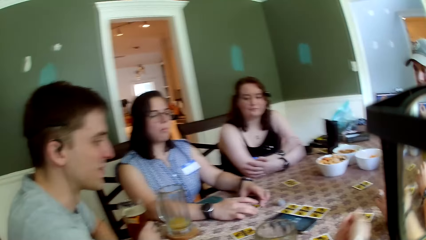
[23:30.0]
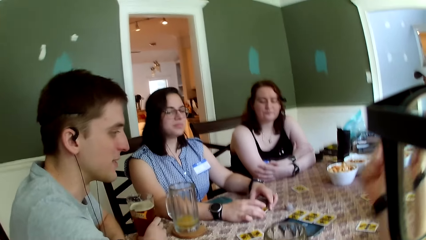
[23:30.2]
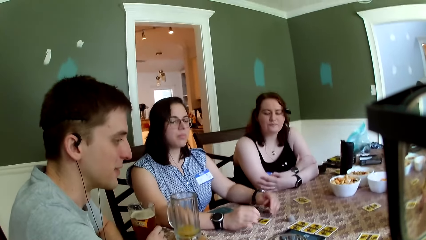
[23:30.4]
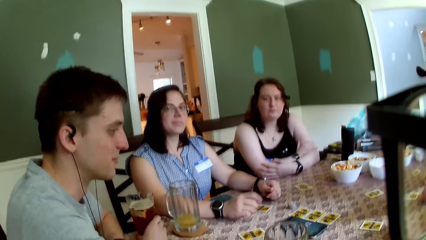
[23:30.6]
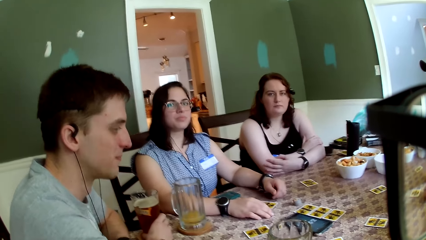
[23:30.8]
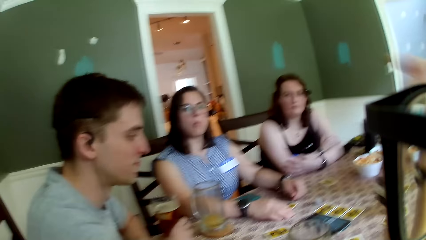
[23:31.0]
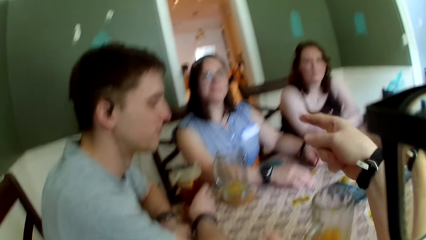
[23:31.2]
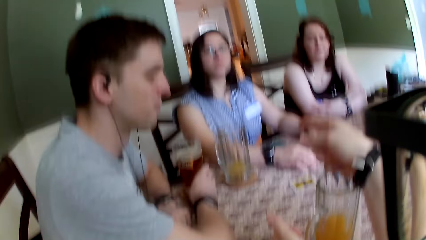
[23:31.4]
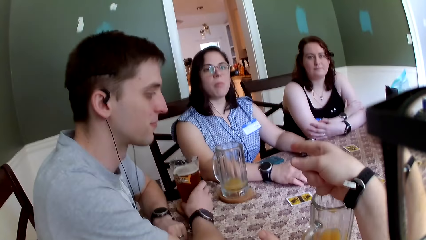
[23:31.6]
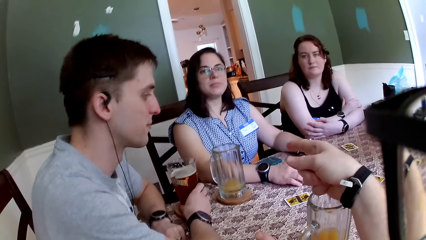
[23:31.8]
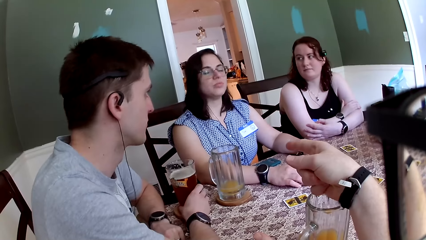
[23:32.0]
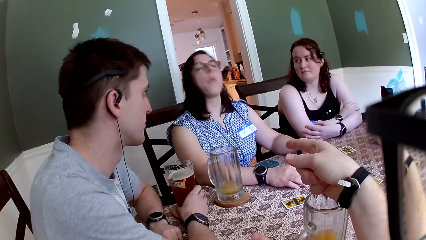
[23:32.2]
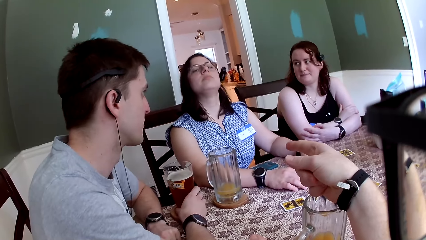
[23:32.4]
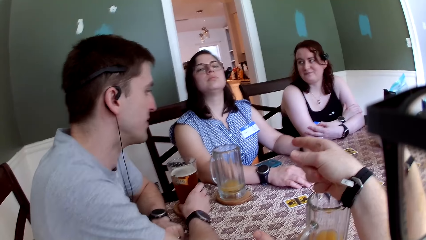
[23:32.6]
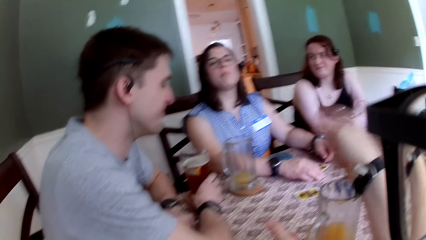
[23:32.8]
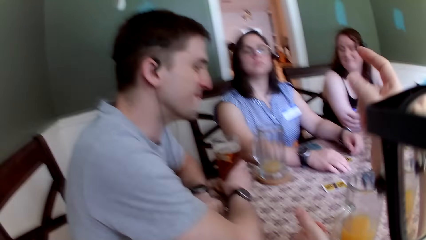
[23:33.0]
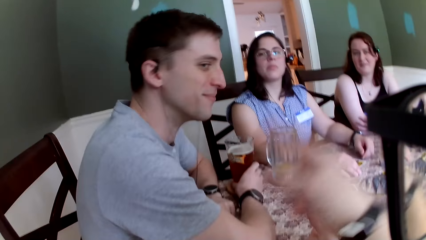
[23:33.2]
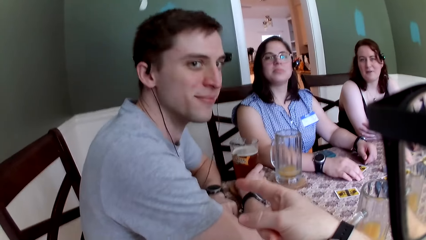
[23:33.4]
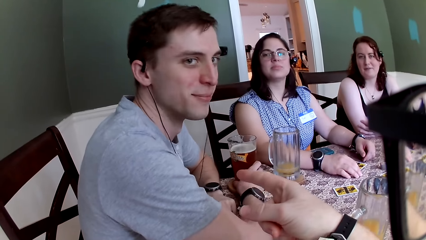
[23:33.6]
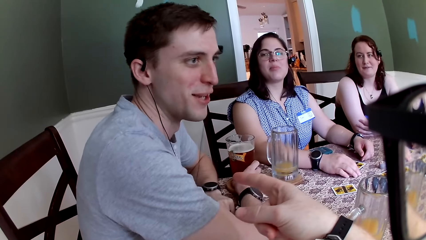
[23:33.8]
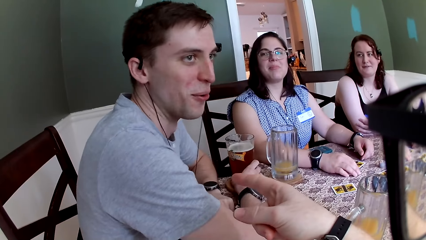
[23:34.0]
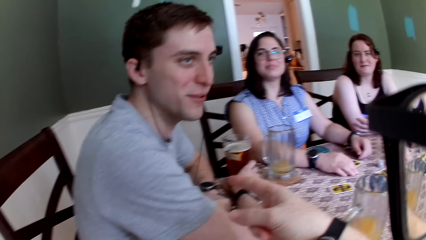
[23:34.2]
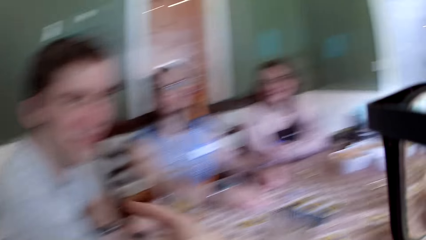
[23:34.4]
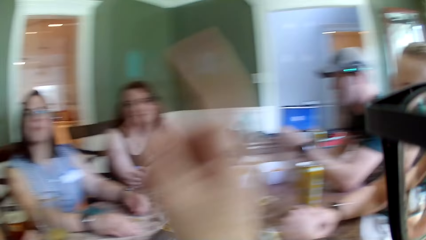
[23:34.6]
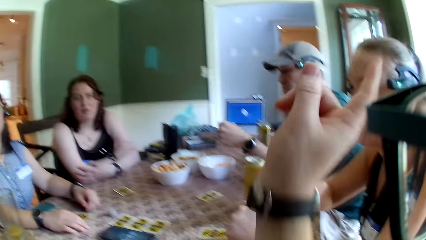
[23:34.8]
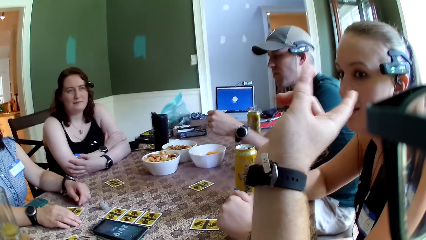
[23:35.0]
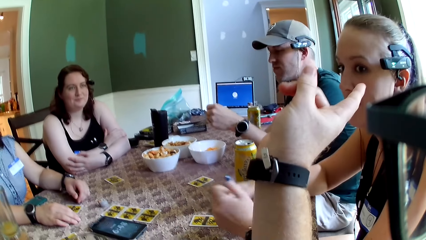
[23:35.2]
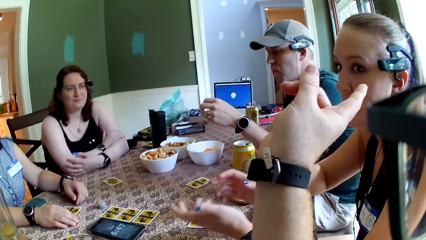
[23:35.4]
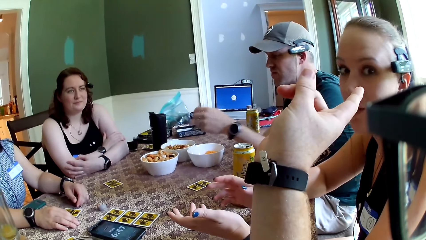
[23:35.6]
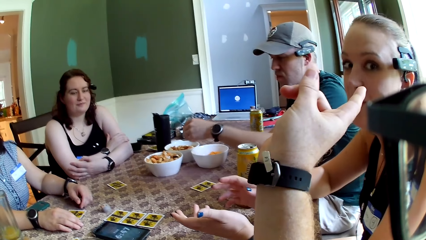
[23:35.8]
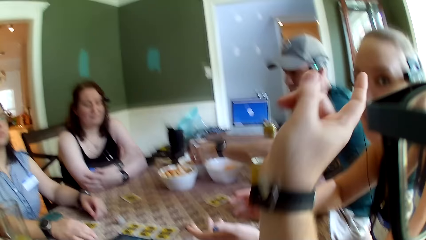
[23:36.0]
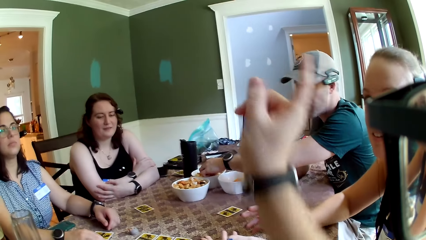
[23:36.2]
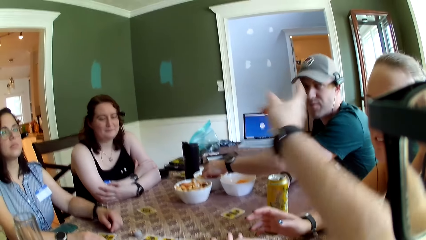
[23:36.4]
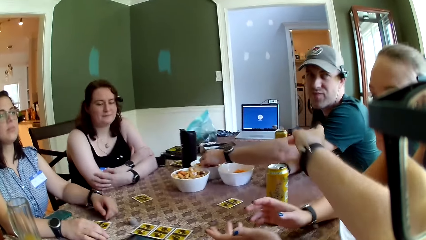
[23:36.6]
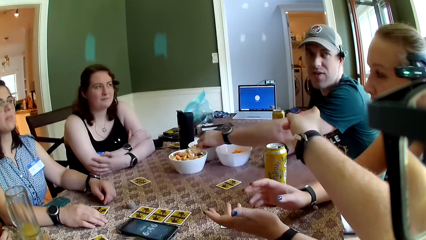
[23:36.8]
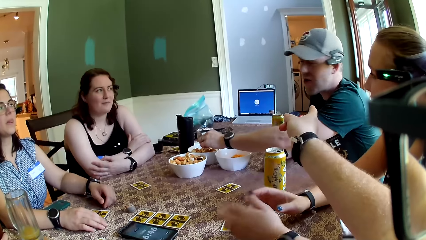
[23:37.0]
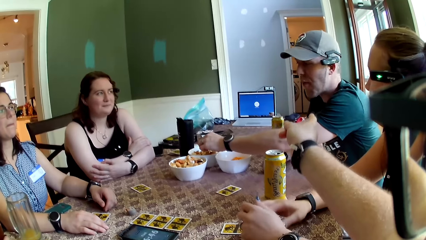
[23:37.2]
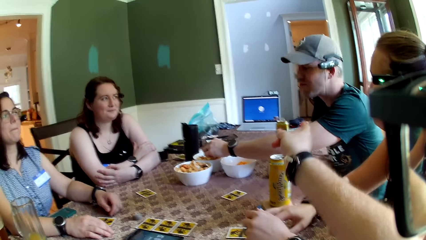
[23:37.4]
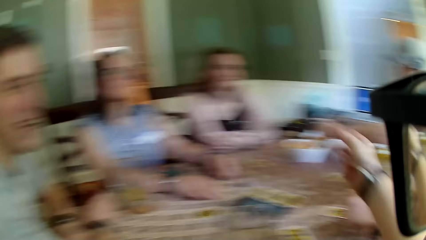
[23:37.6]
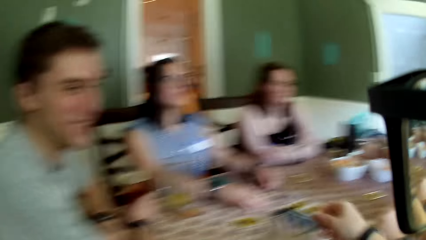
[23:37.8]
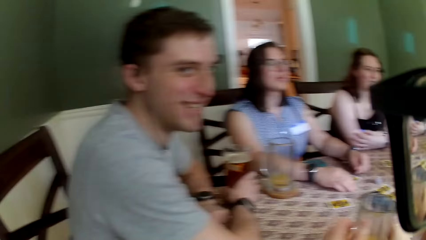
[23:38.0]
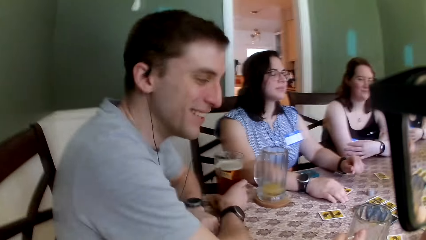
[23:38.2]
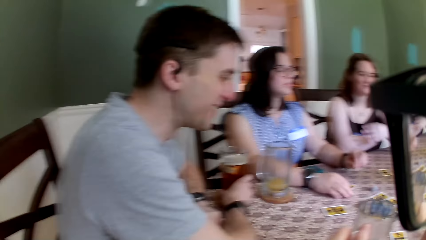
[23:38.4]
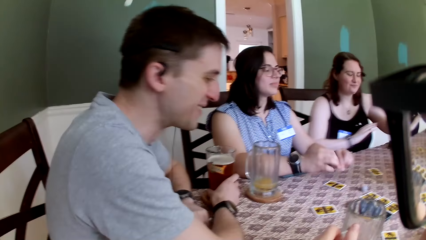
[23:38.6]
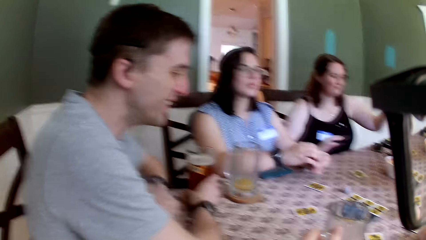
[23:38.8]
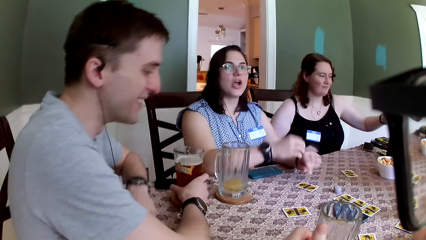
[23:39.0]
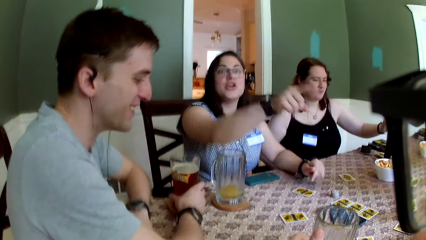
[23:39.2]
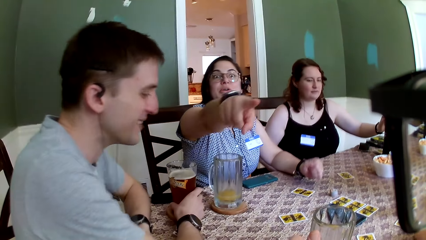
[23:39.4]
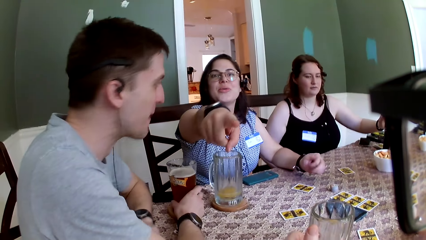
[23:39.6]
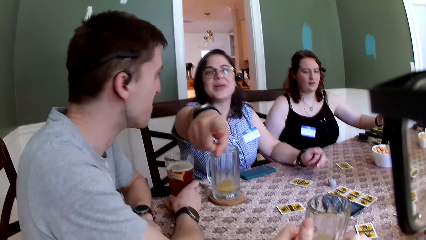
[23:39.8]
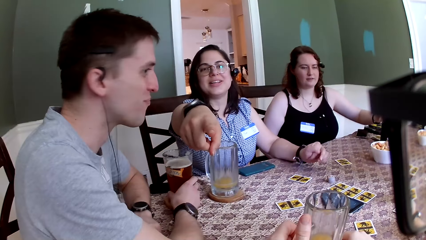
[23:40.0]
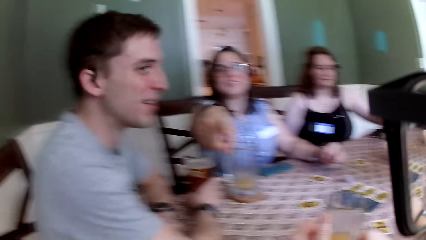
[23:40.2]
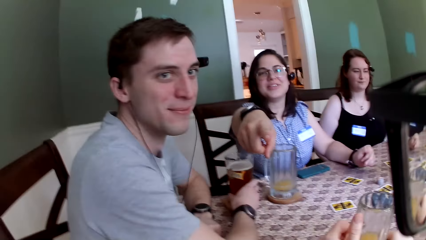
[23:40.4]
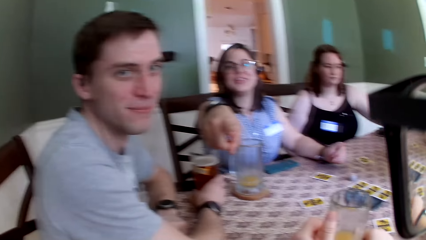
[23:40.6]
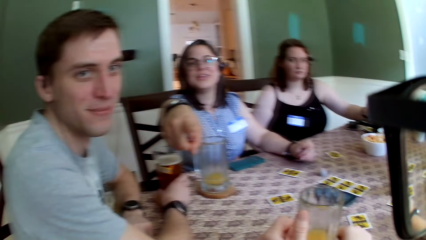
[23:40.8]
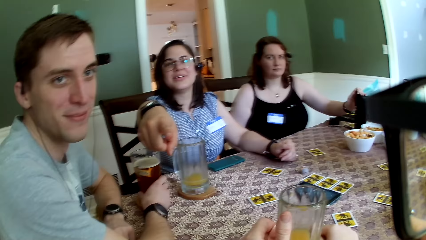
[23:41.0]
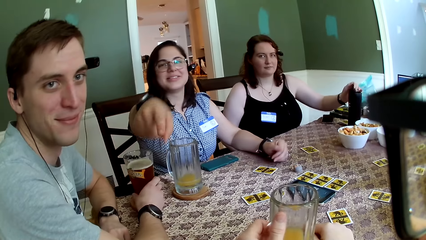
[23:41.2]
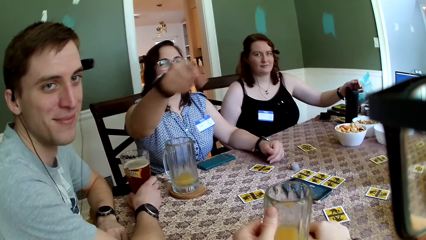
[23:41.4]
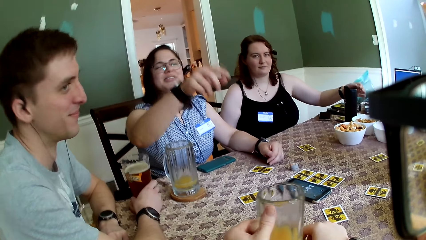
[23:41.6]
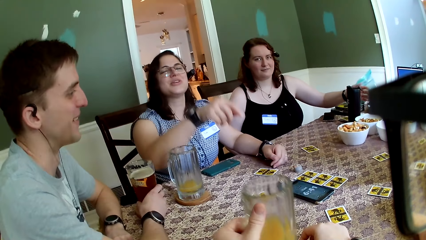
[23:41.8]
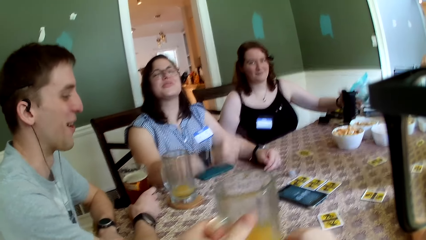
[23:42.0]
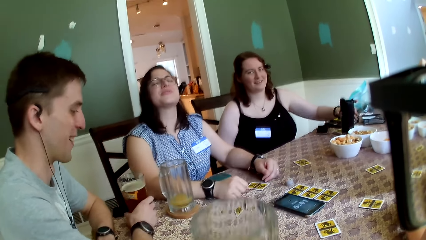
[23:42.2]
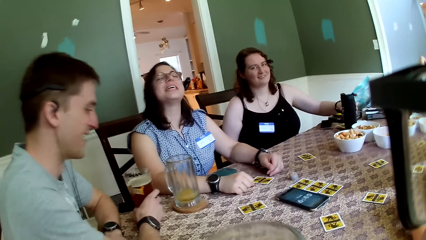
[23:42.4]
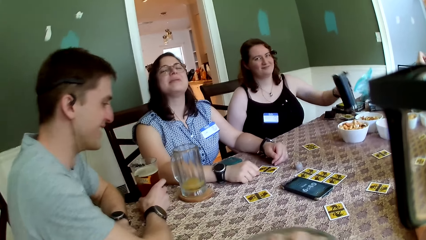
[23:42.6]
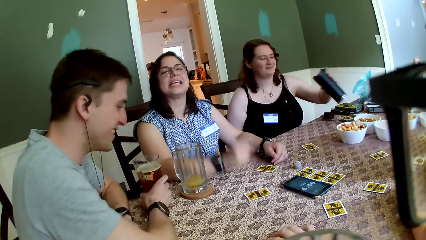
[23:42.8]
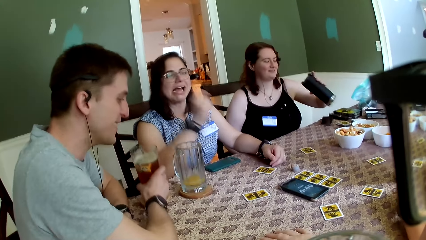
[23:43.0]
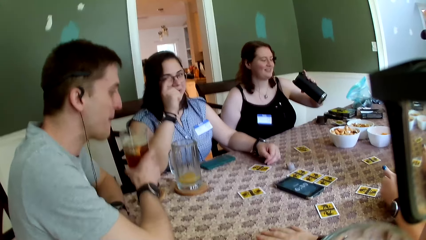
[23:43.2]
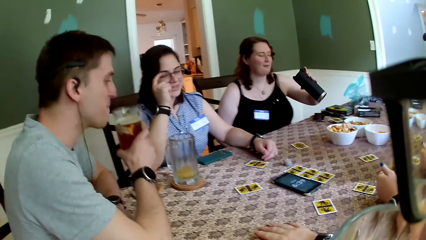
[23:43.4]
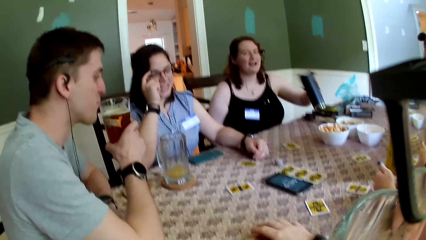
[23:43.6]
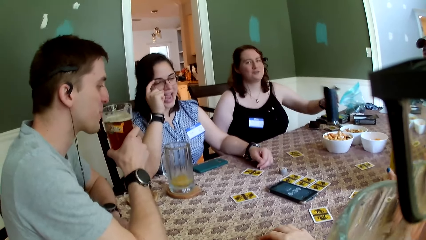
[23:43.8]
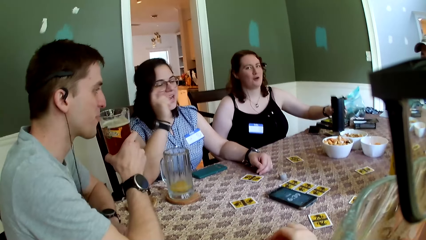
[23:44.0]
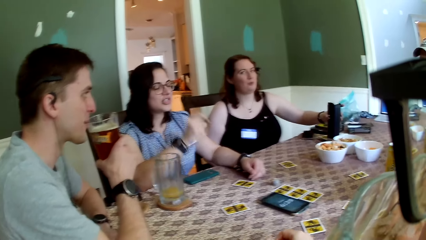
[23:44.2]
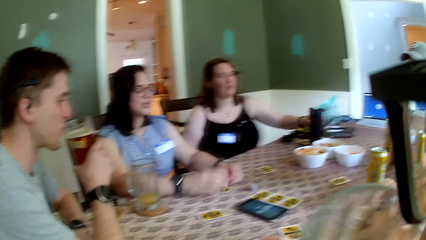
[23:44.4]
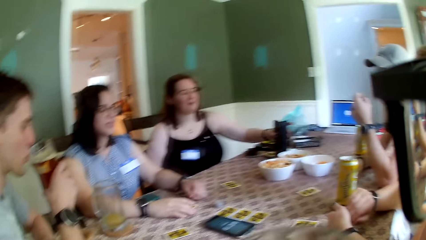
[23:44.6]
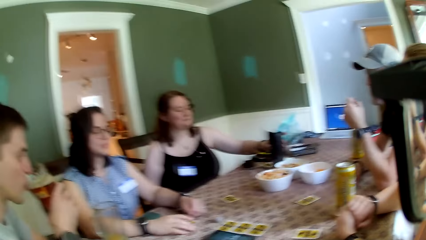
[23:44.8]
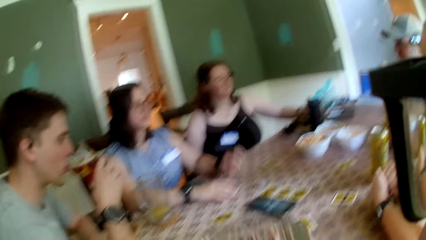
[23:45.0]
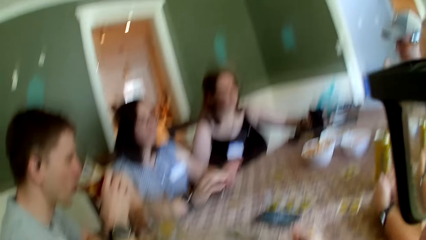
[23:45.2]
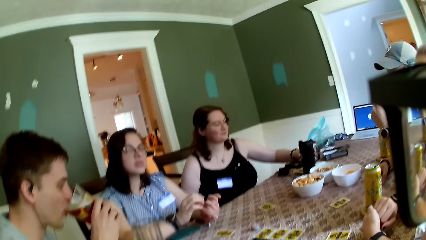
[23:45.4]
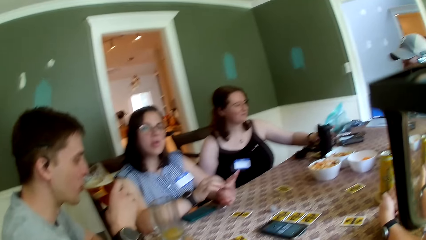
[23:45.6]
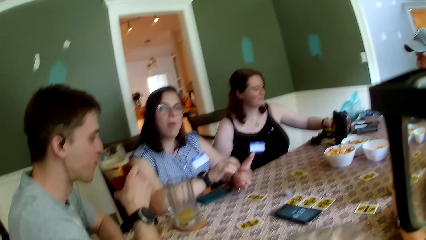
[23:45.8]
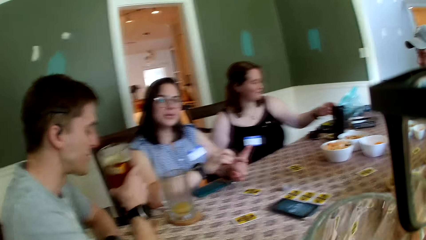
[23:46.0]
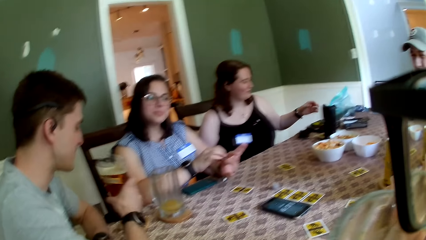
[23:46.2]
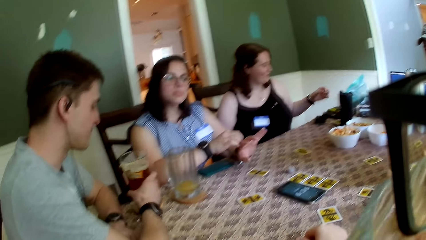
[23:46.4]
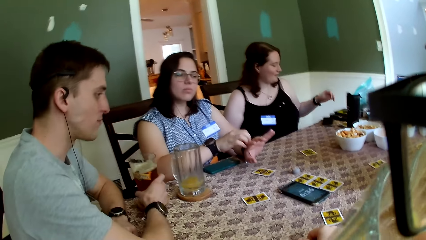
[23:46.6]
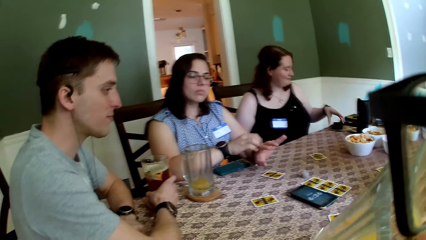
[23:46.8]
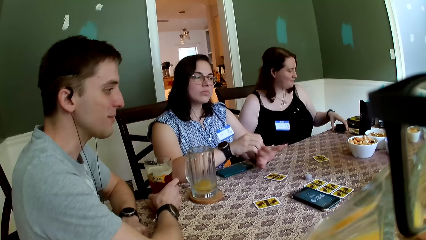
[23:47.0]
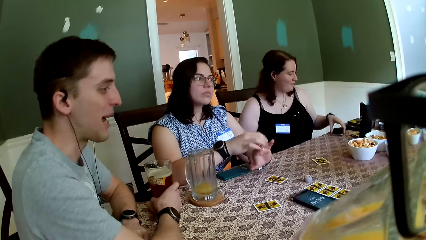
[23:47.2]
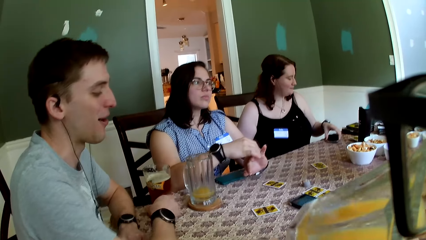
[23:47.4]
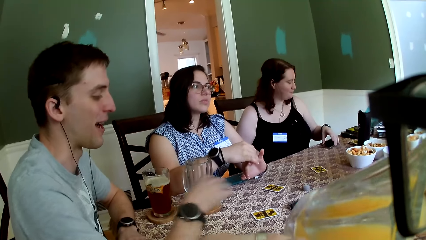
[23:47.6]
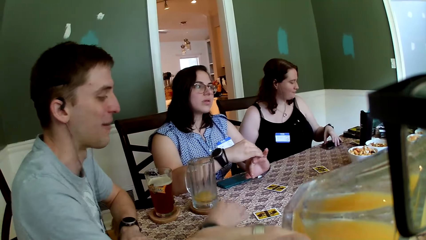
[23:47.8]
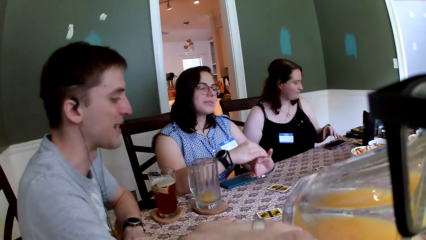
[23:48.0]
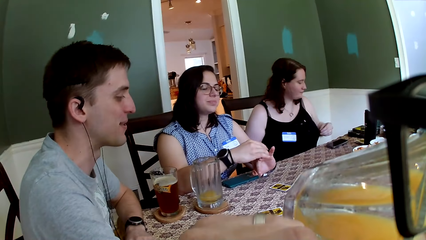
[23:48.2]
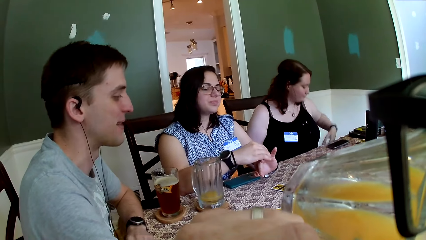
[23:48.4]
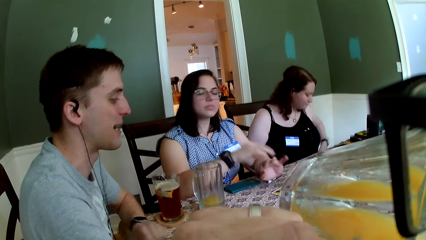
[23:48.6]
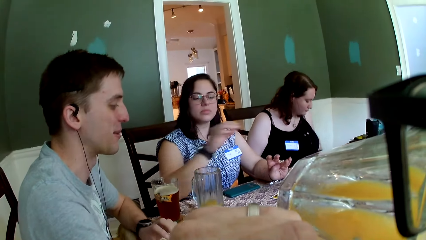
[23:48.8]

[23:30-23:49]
A man interacts with a person. The camera wearer converses with a woman. He points at the woman. He converses with the man. He points at the man. He converses with another woman. He points at another person. The other person interacts with the camera wearer. Another man picks a snack from a snack bowl on the table with his left hand. The camera wearer converses with the other man. He points at the first person. The first person interacts with the camera wearer. The first woman converses with the camera wearer and points at the camera wearer. A third woman opens a water bottle on the table with her left hand. The camera wearer carries his glass cup of juice from the coaster on the table with his left hand. The third woman carries the water bottle from the table with her left hand. The first man carries his glass cup of juice from the coaster on the table with his right hand. The first woman adjusts her glasses with her right hand. The third woman places the water bottle in her left hand on the table. The first man sips from the glass cup of juice in his right hand. The first woman scratches her left hand with her right hand and picks the snacks from the hand. The first man places the glass cup of juice in his right hand on the coaster on the table. The camera wearer sips from the glass cup of juice in his left hand. The third woman drags a phone on the table with her left hand. The first man communicates with the camera wearer.
